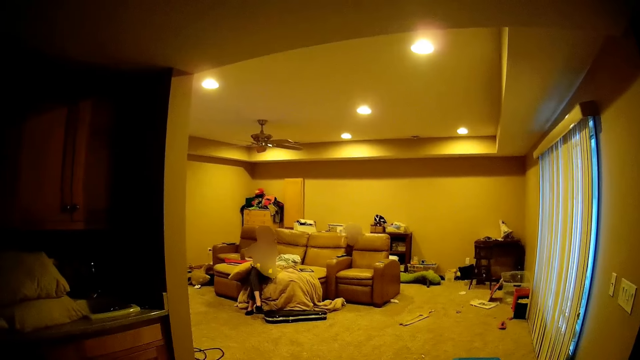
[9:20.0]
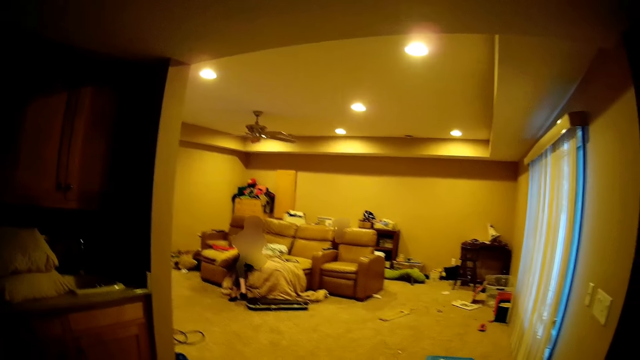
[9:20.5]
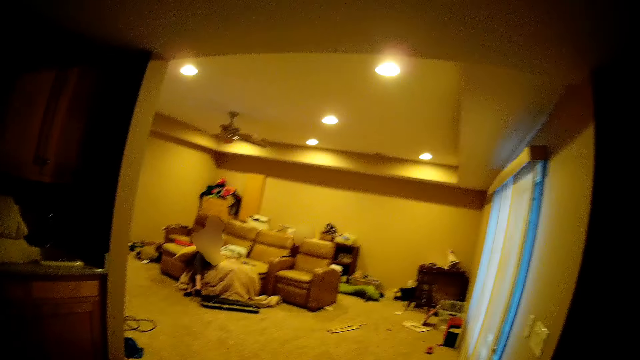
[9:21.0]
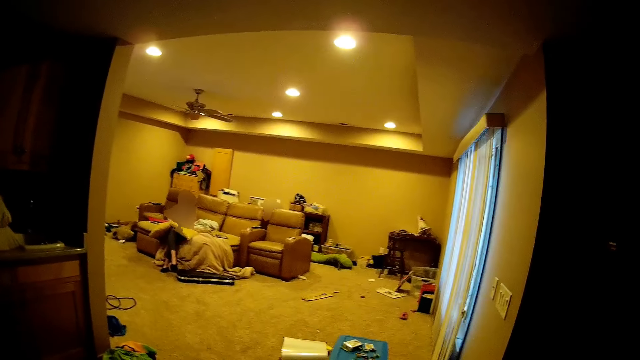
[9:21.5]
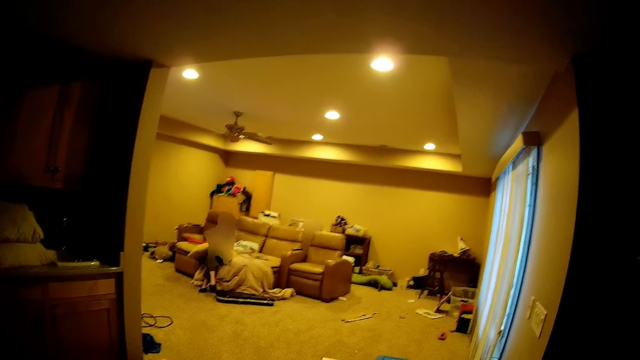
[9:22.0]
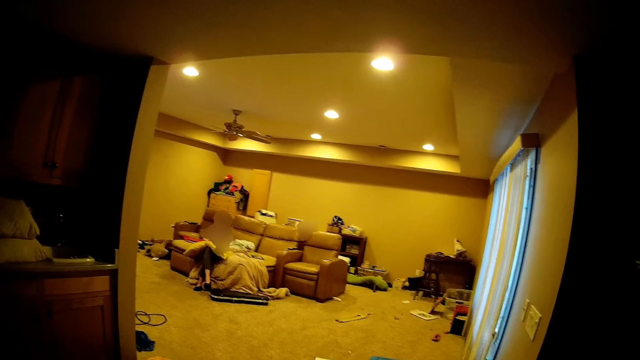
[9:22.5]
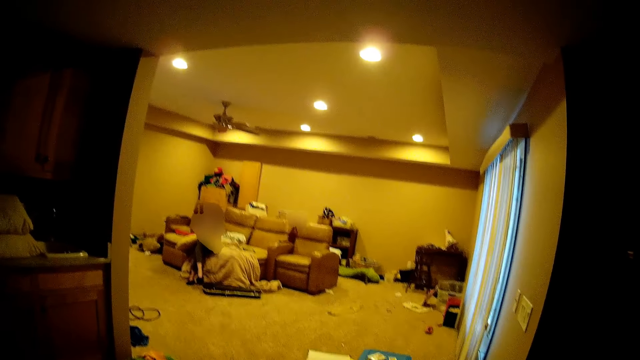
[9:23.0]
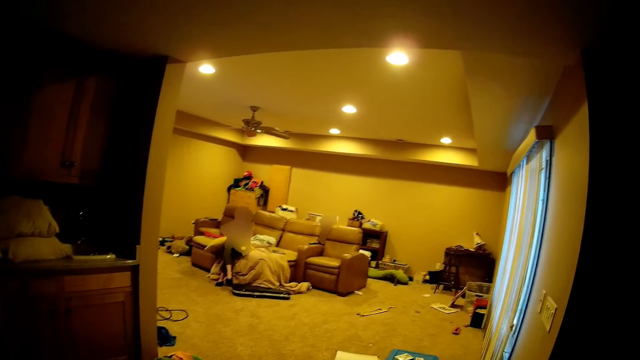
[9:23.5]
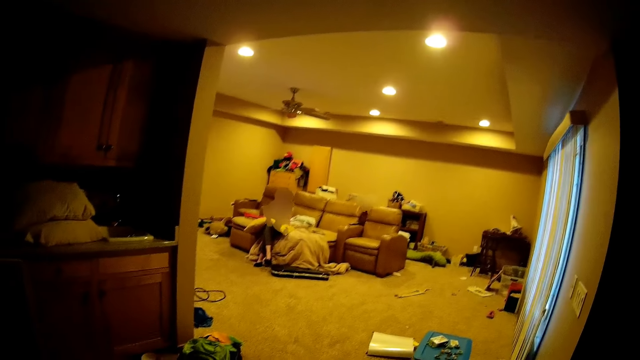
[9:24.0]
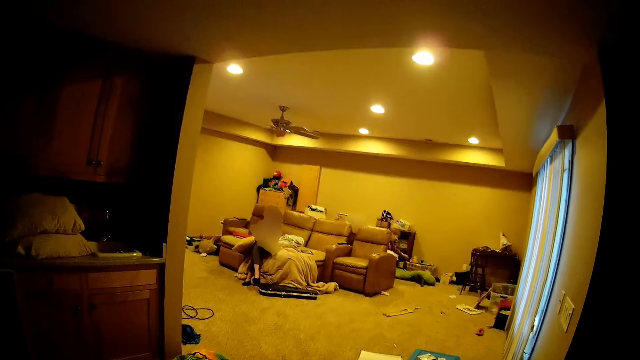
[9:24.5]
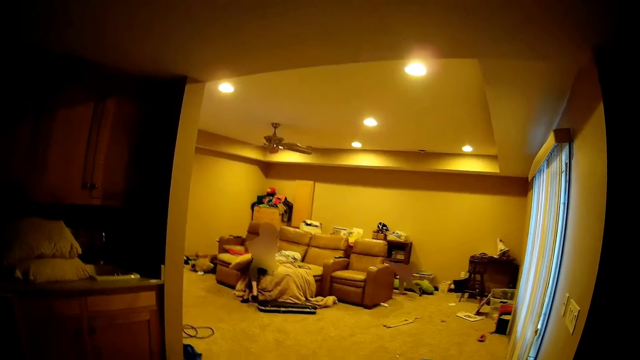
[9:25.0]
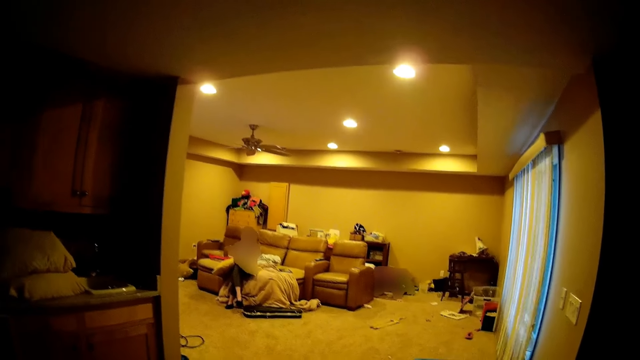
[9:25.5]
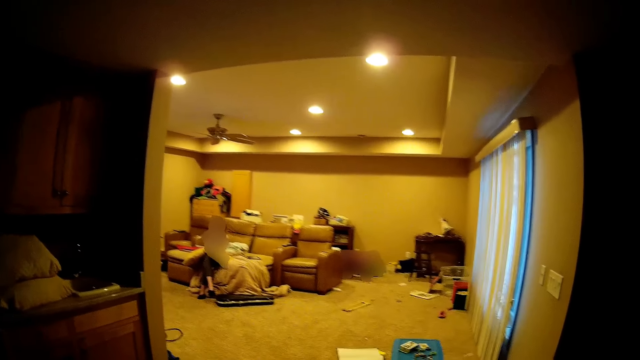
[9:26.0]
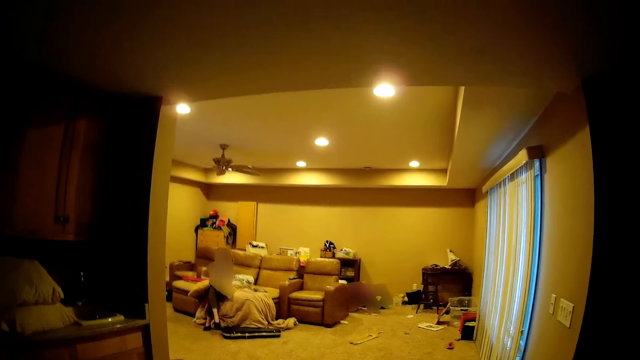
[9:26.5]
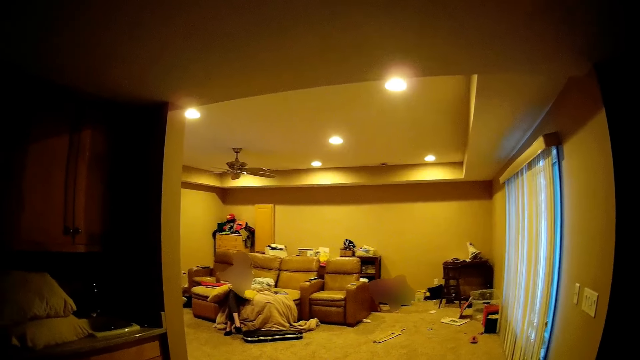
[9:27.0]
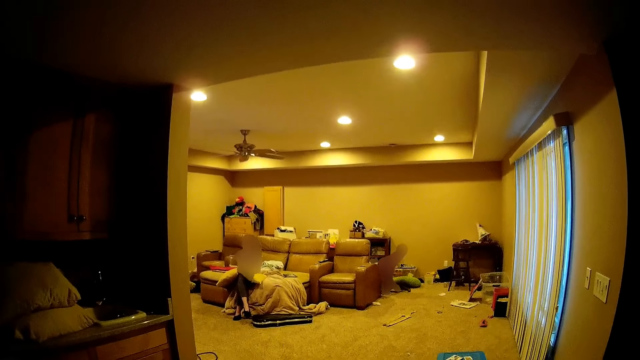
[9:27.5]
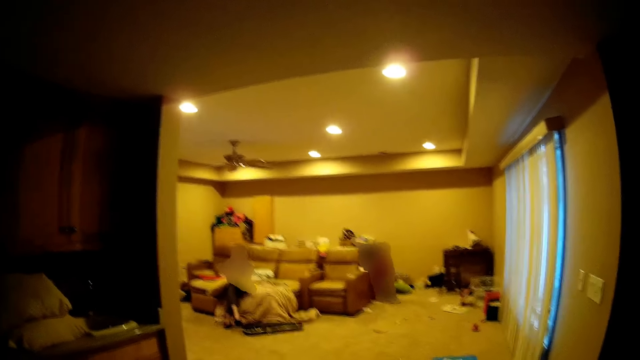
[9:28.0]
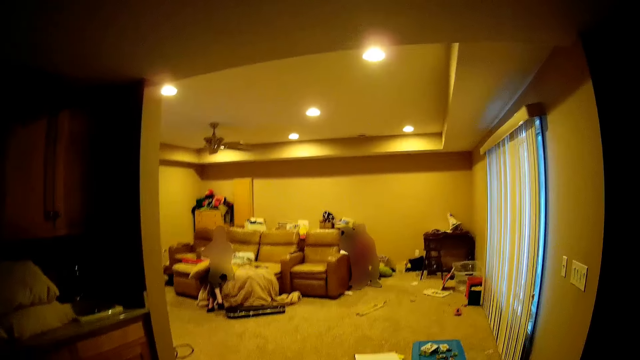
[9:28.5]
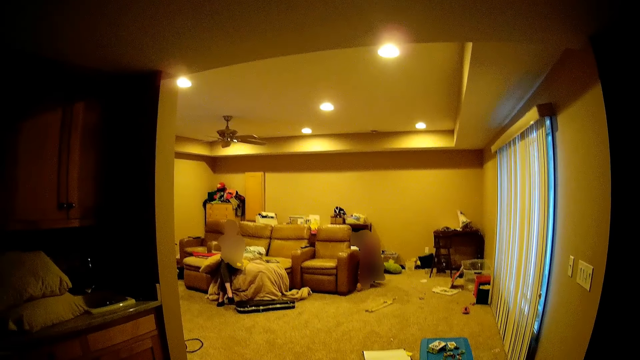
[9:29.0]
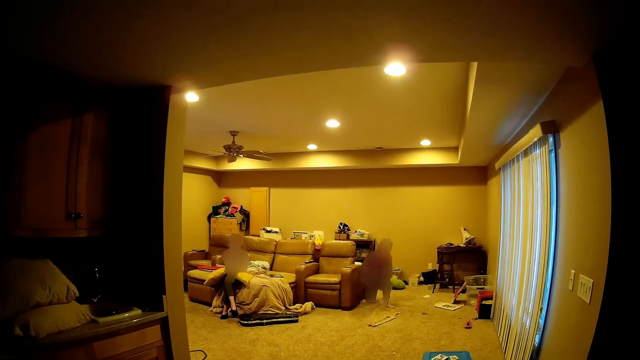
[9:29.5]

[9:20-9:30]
A boy crawls on the floor. The boy picks up a doll from the floor.

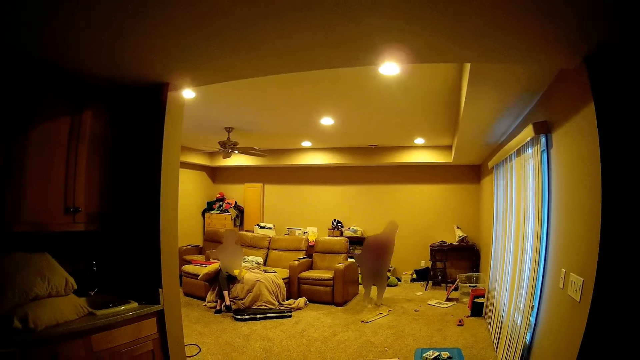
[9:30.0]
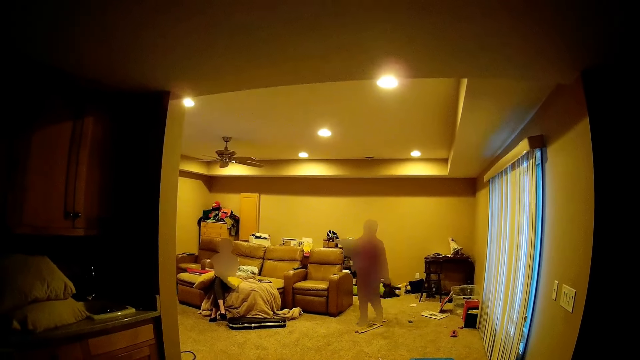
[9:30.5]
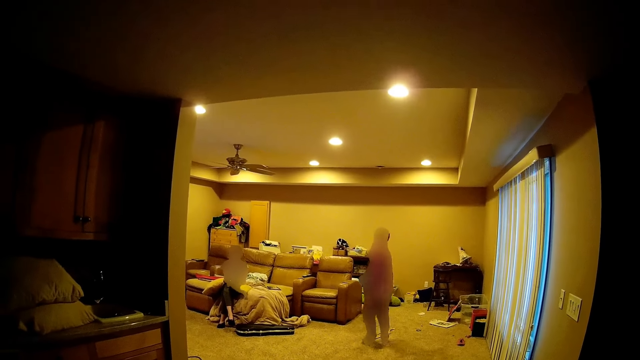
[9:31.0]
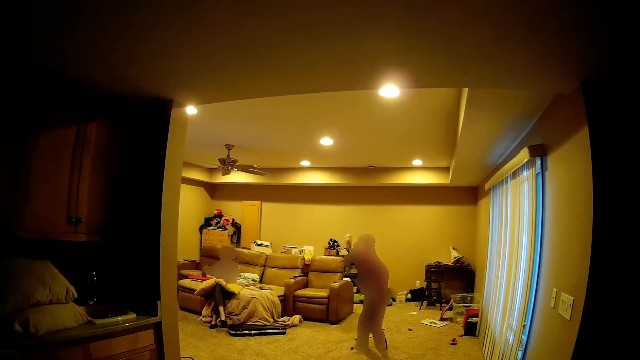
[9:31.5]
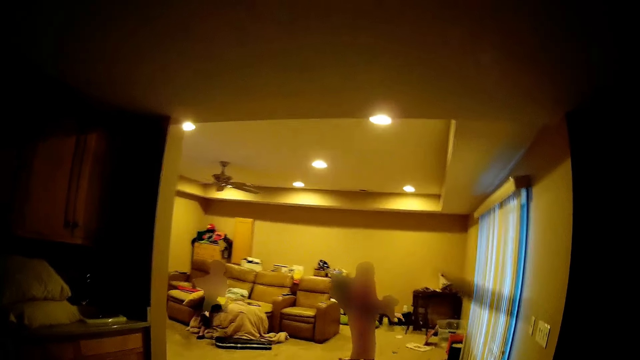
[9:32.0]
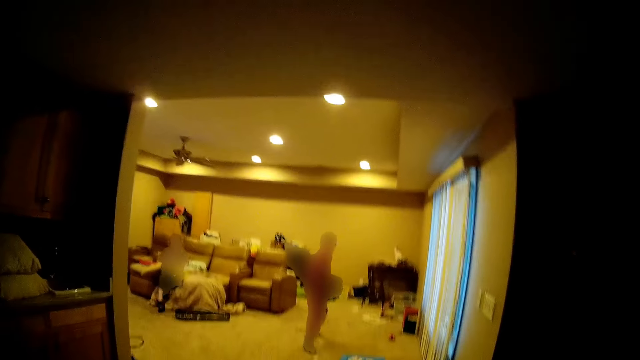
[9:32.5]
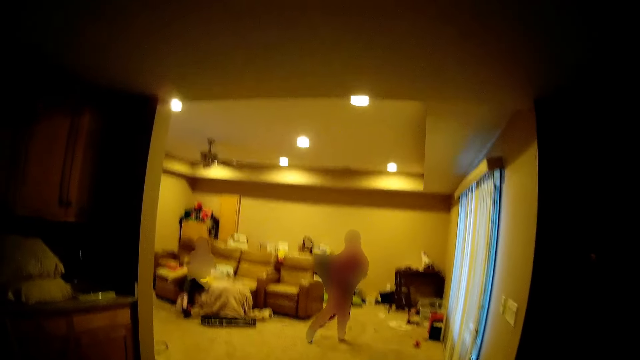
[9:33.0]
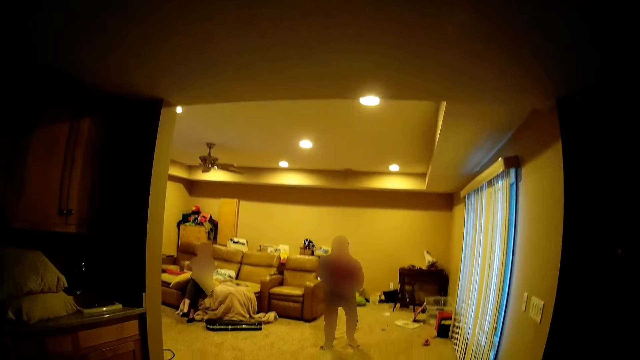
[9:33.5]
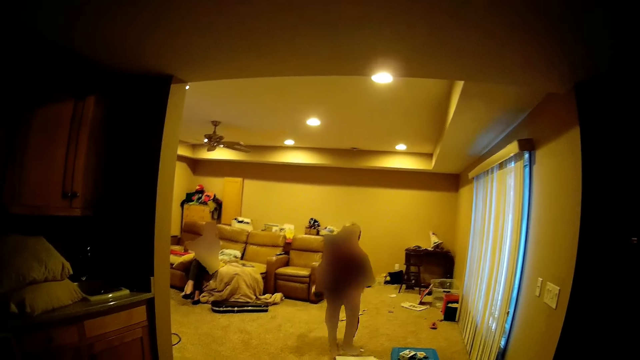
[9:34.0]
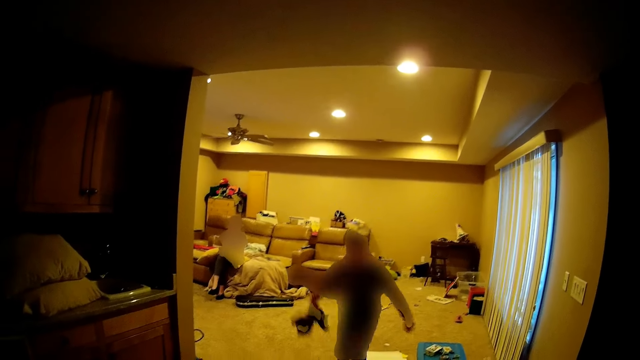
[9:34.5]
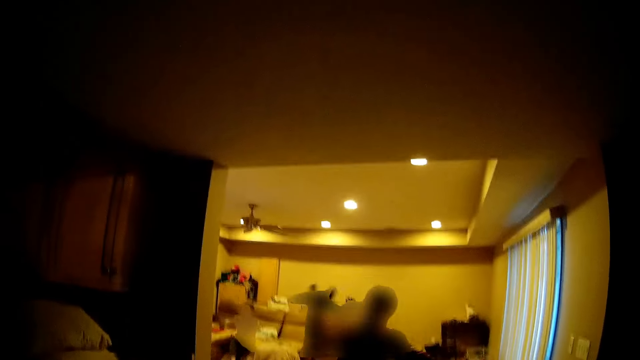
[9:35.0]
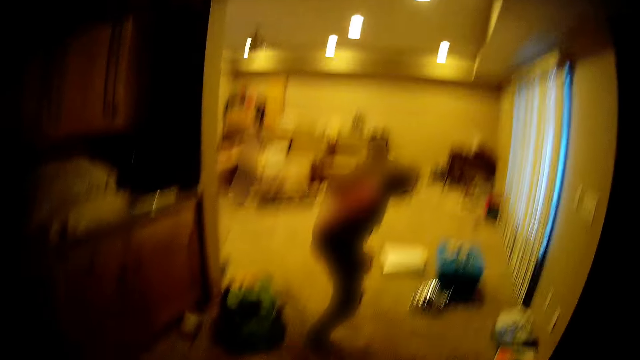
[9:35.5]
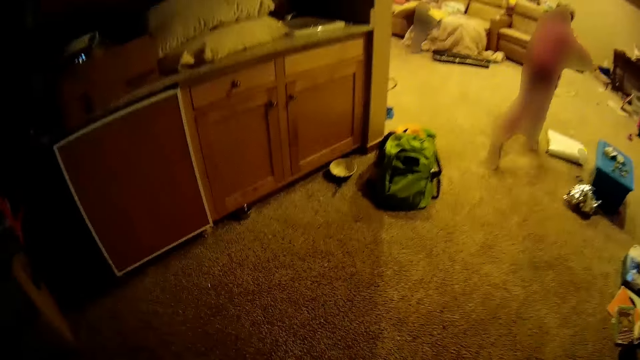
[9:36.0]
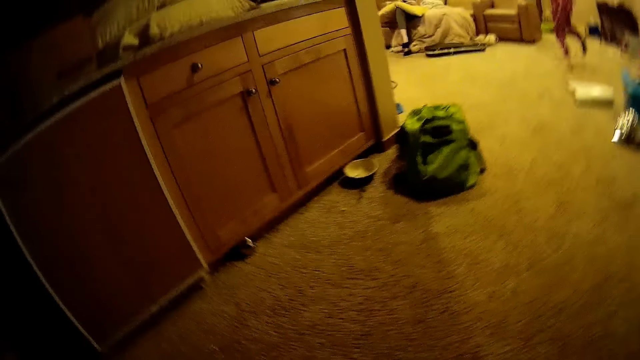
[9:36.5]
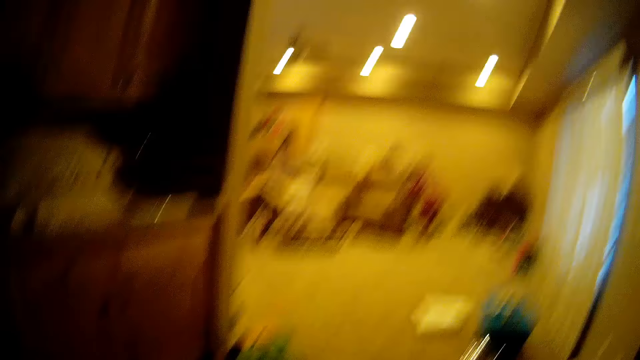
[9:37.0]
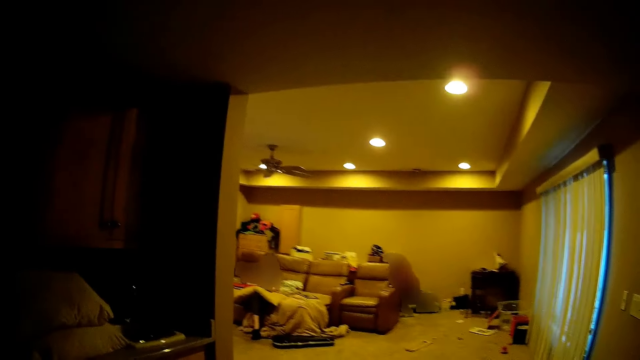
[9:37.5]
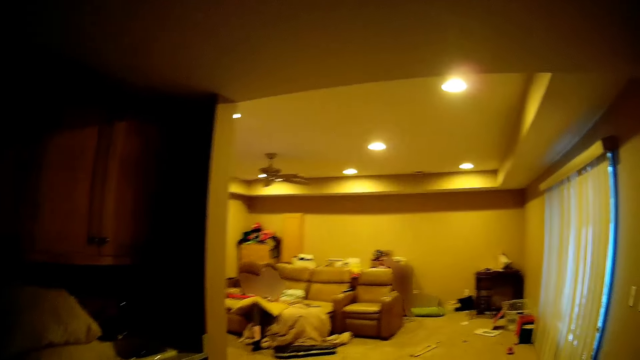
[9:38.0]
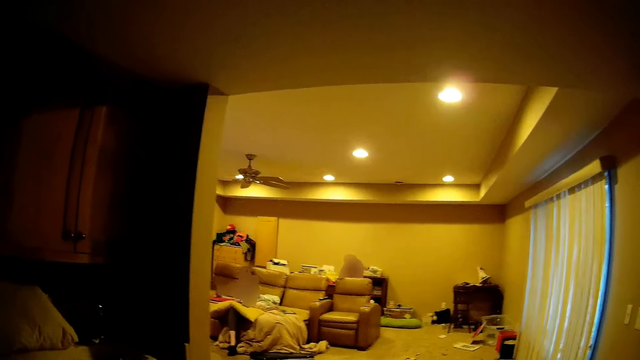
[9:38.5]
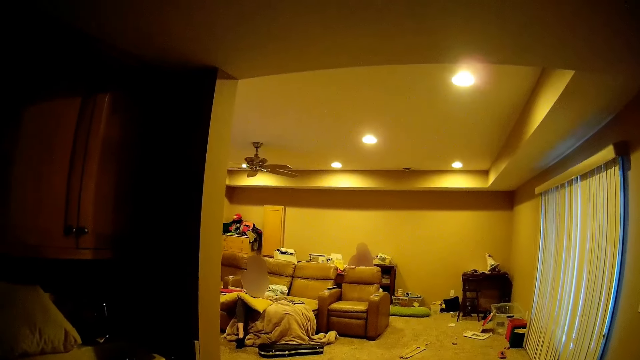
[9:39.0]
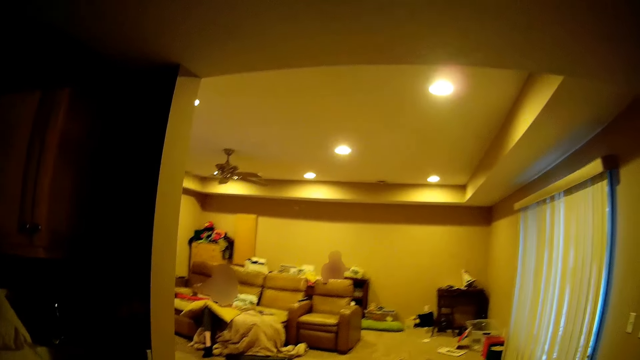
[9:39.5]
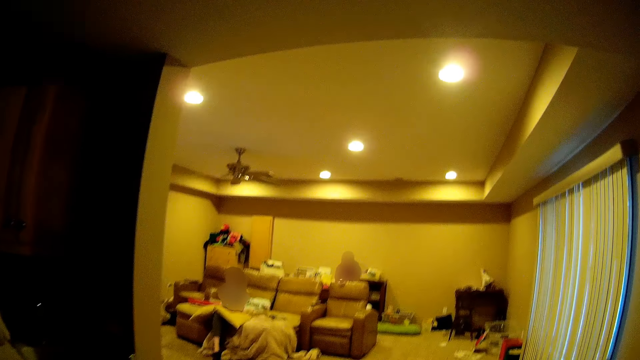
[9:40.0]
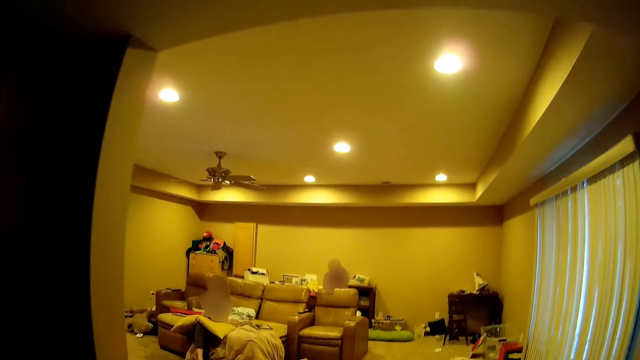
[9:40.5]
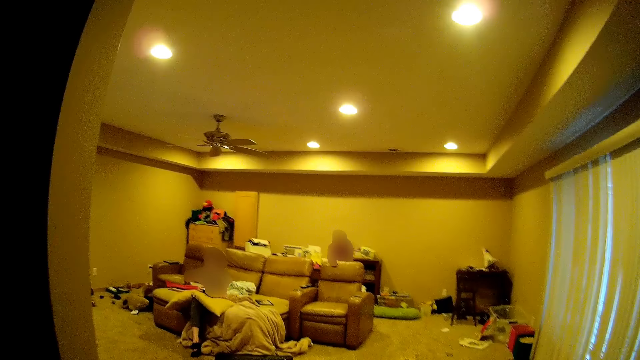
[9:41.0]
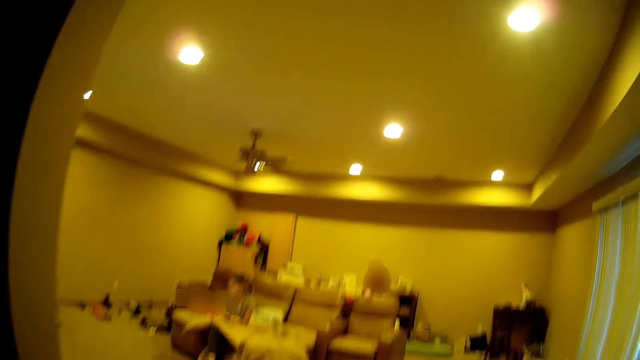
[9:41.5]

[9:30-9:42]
A boy carries toys across the house. The boy throws a doll at the camera wearer. The camera wearer throws a toy across the house. The boy runs towards the camera wearer. The boy throws the doll at the camera wearer again. The boy runs away from the camera wearer. The boy stands behind a couch.
